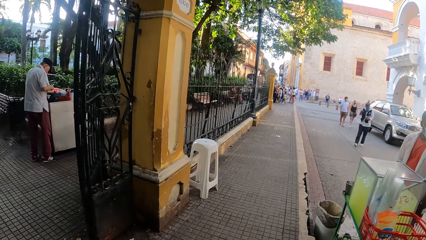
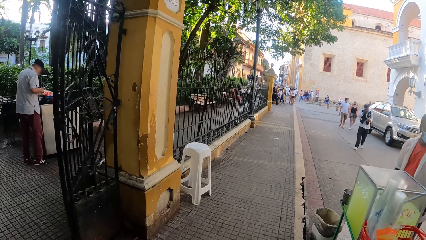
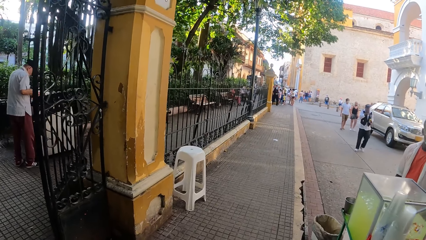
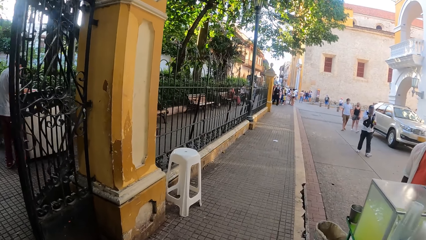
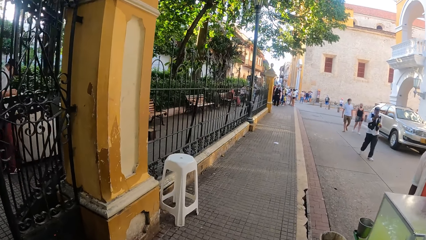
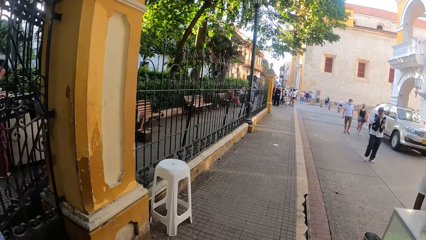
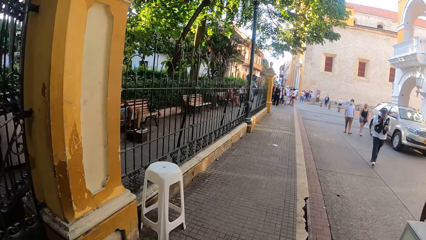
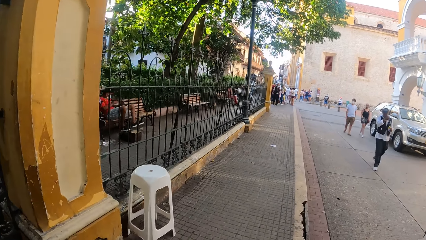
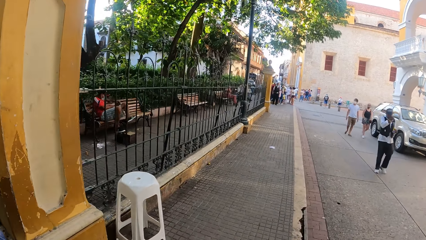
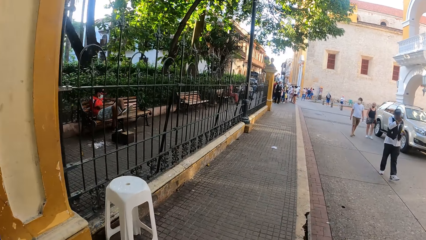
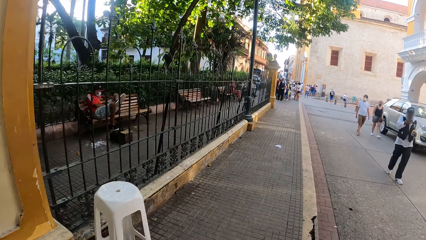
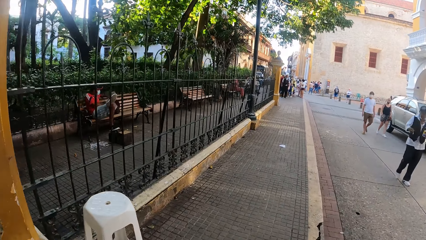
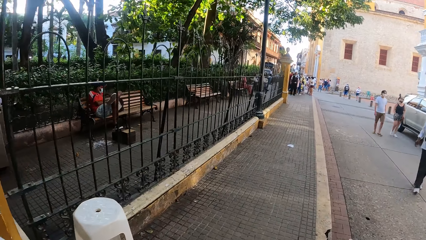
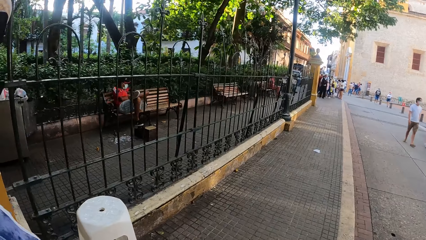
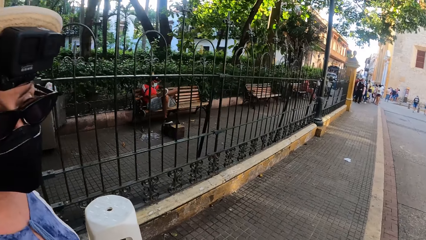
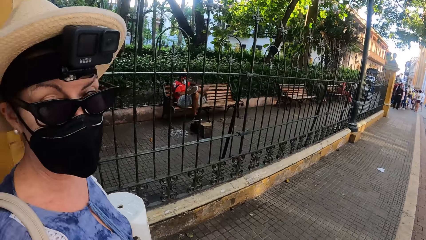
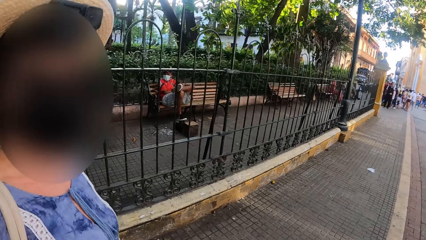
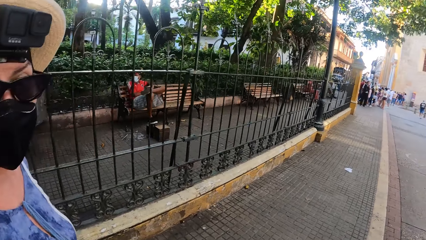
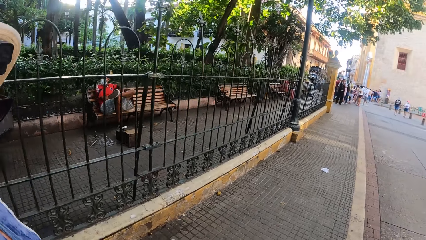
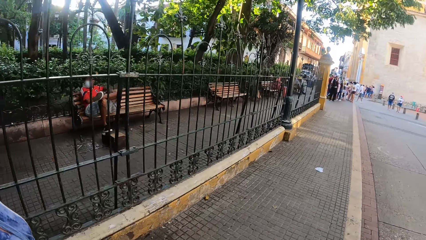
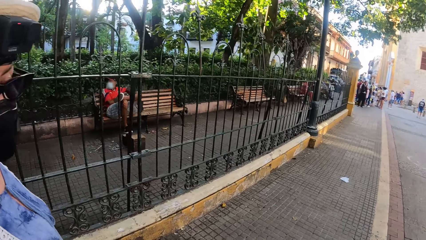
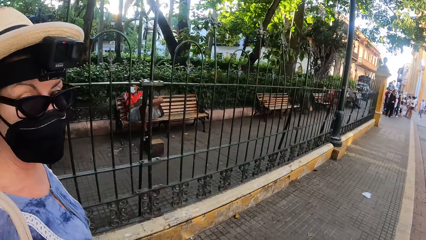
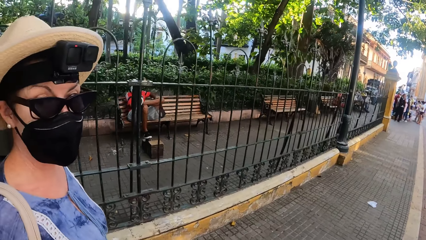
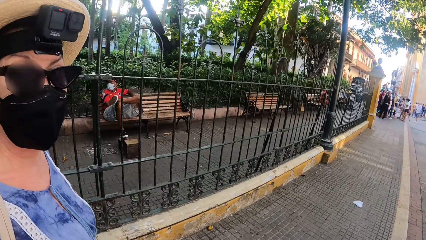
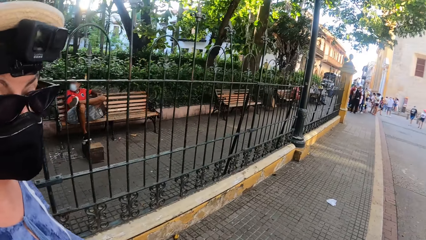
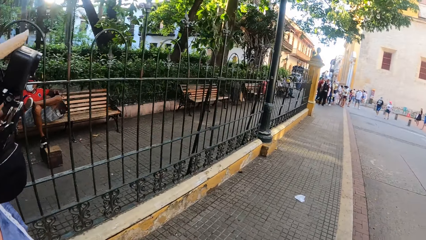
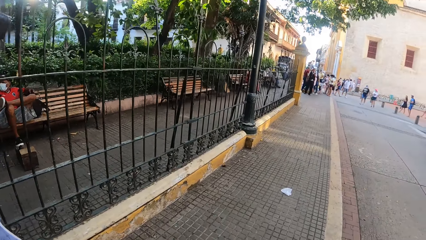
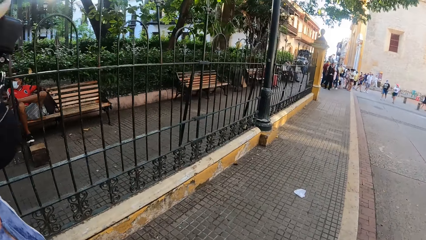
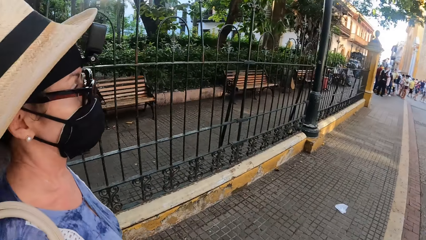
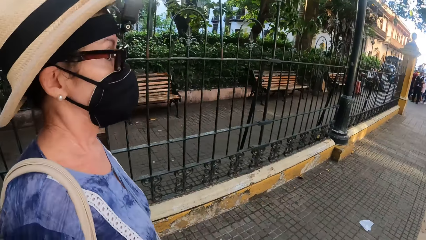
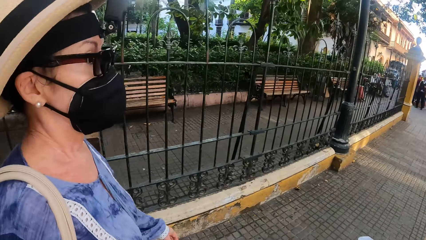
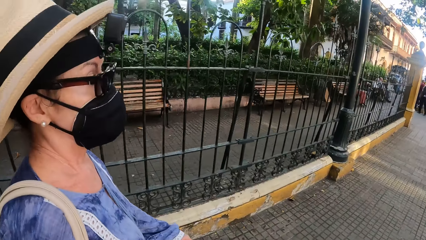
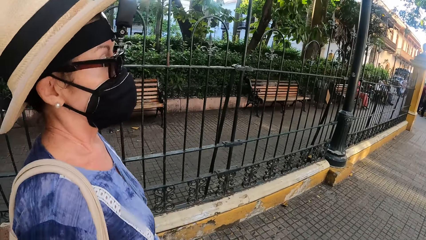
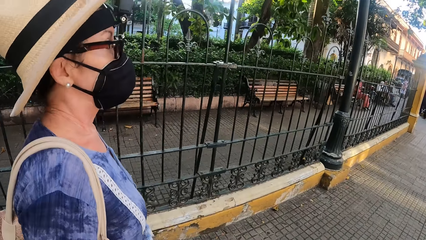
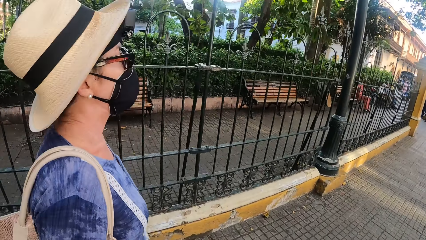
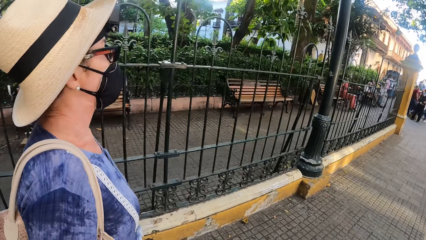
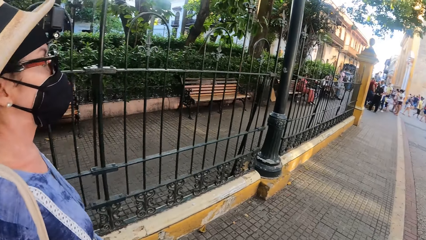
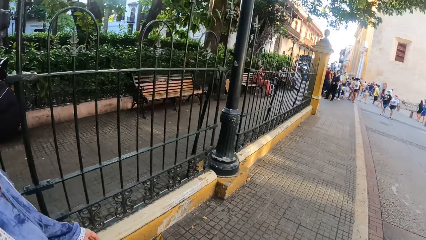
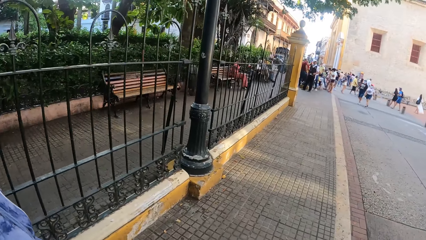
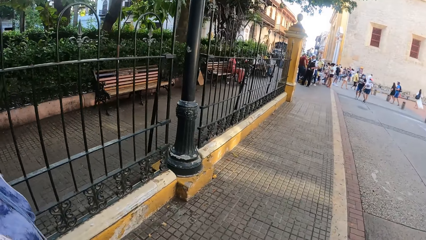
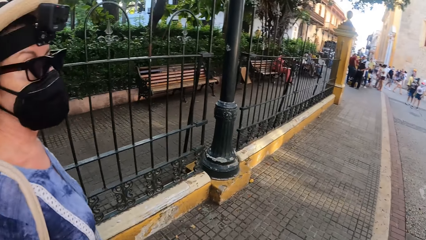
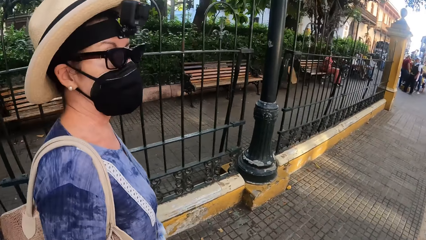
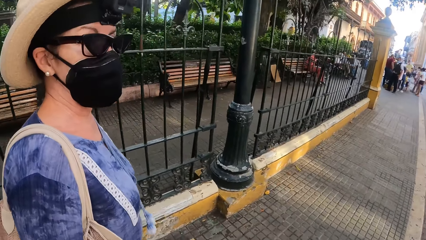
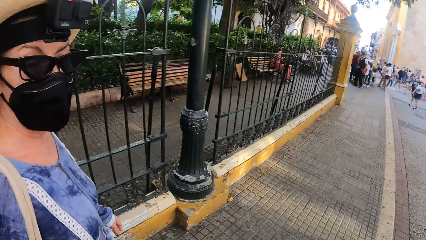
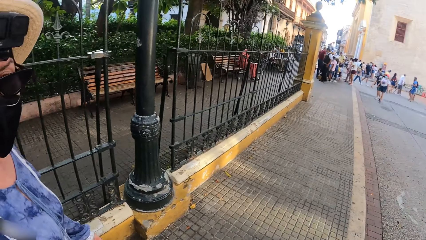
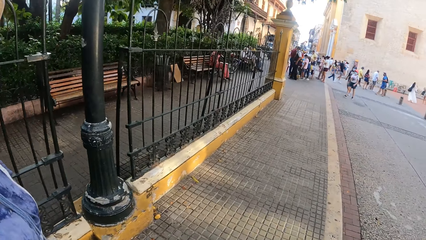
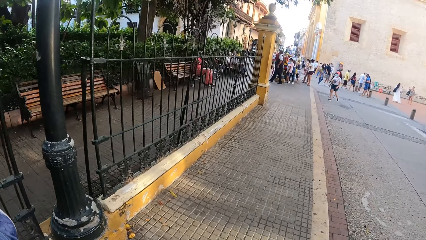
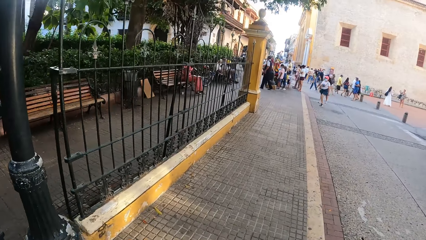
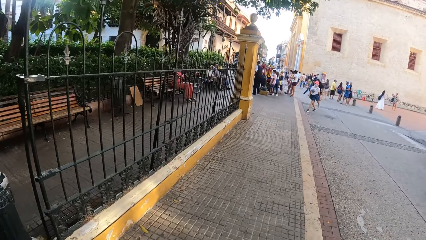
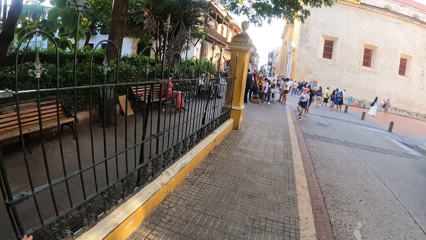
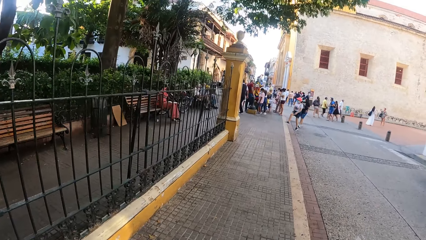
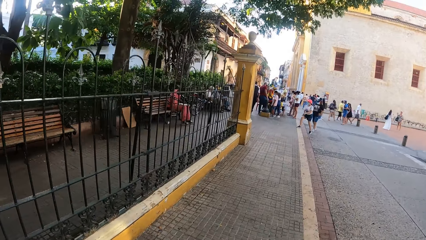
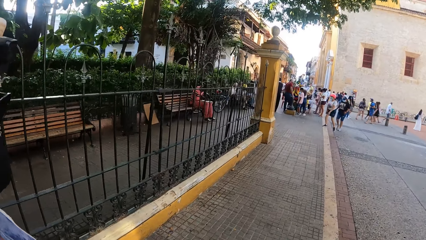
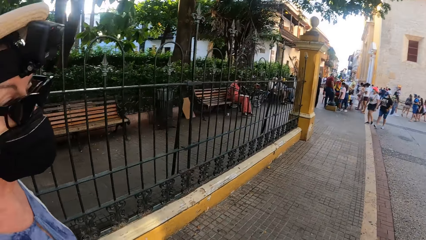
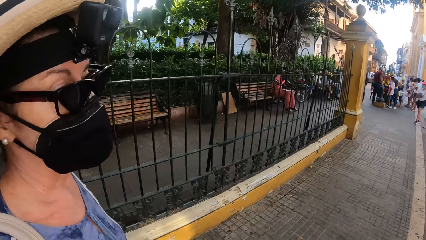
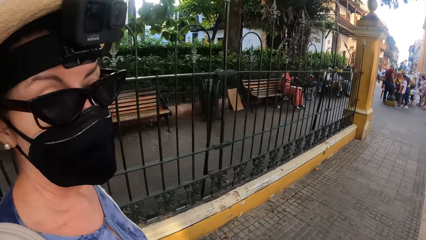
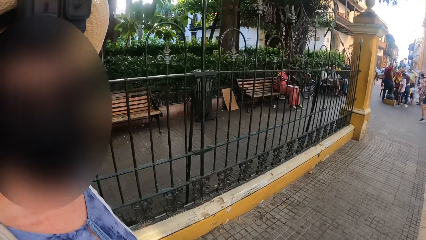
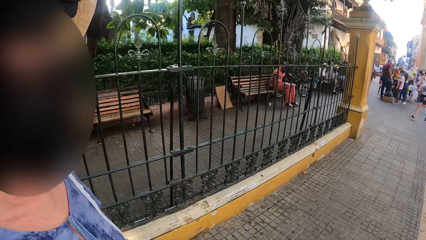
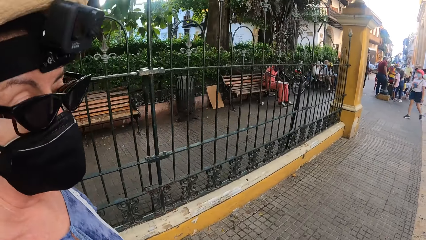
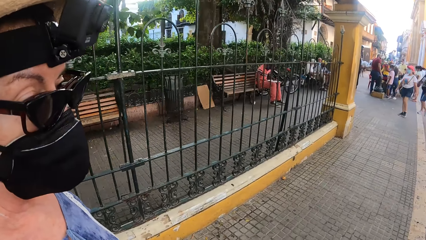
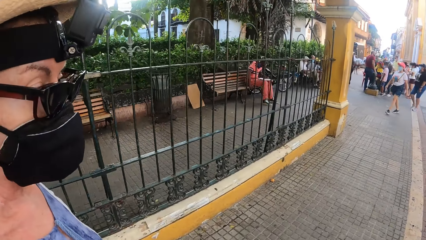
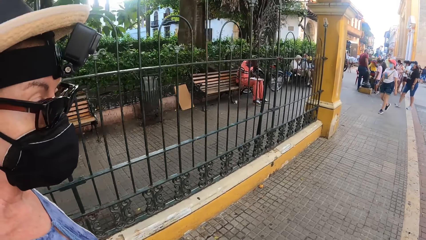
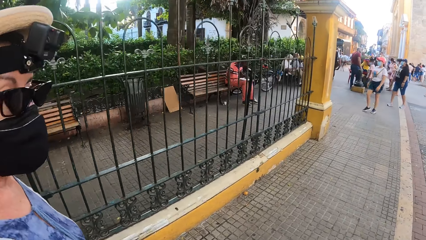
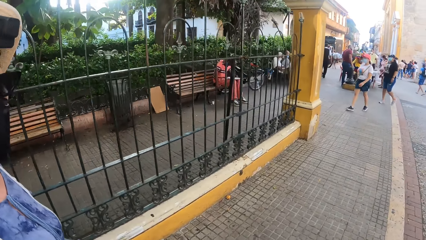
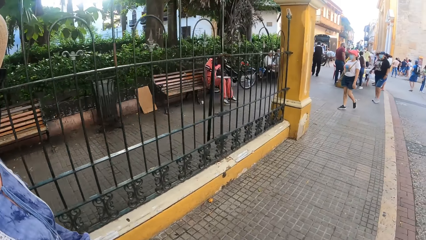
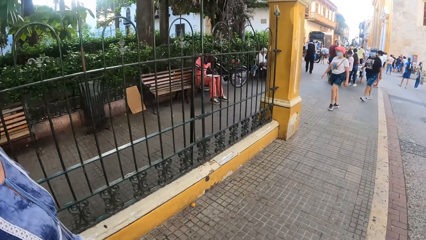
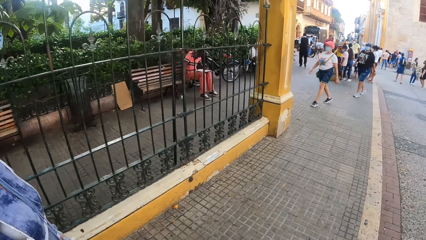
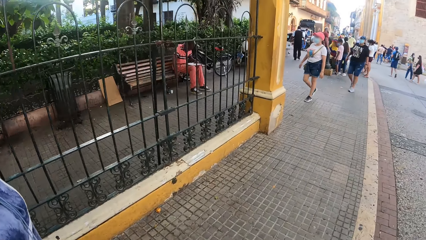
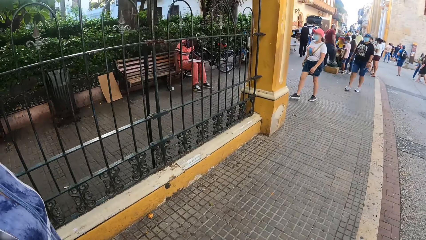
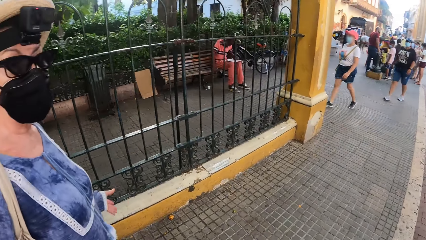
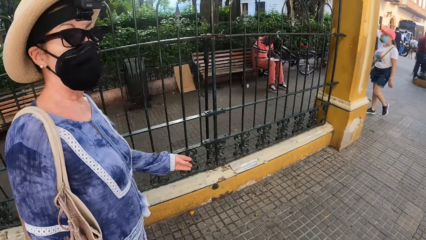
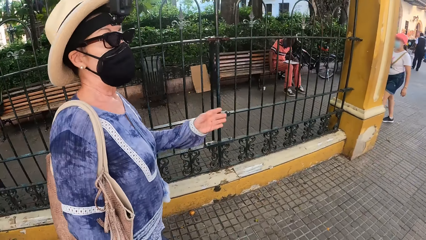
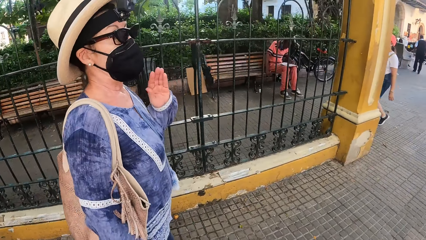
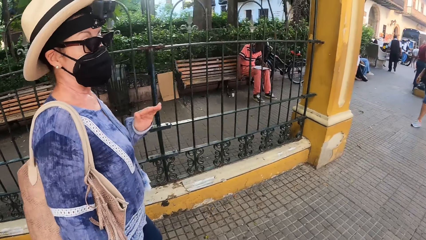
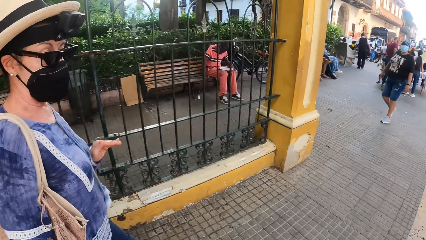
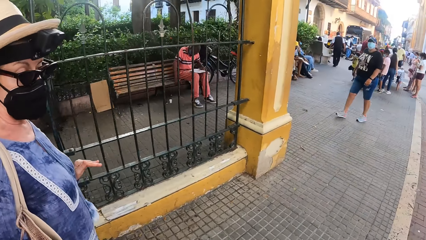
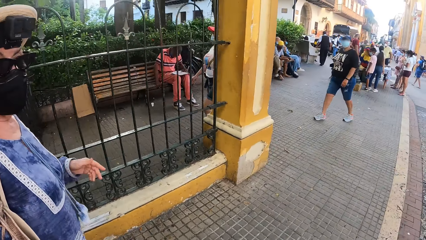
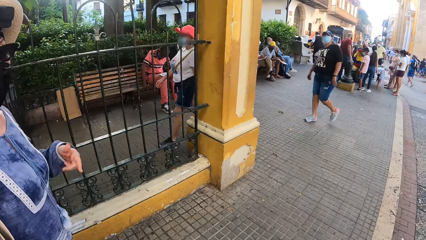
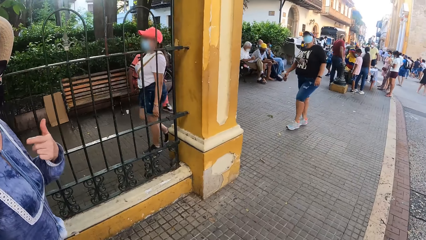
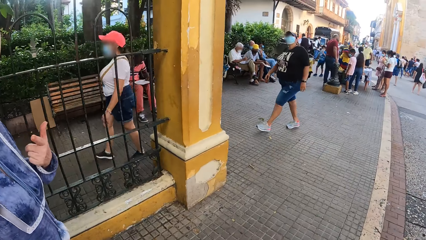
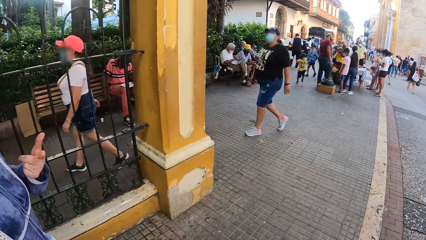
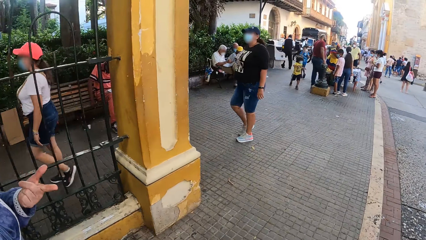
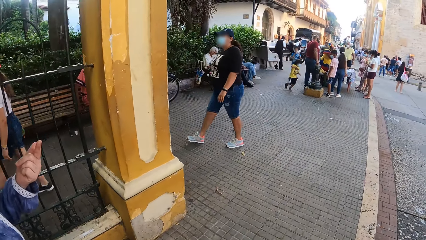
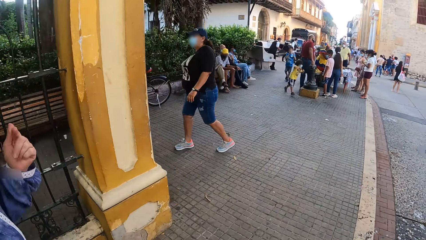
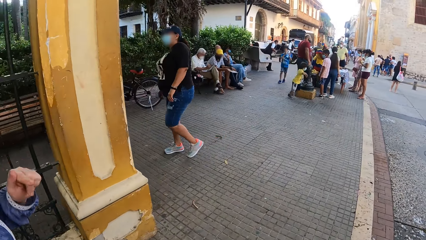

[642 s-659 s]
A woman interacts with the camera wearer. The camera wearer walks down a street. The woman interacts with the camera wearer. The woman walks down the street.
